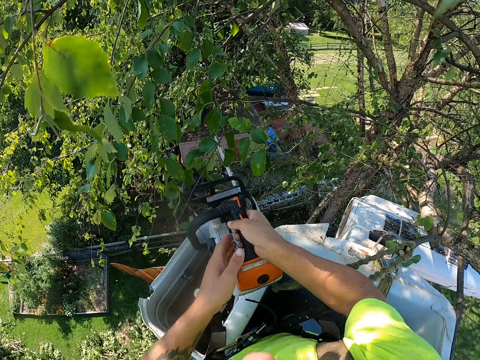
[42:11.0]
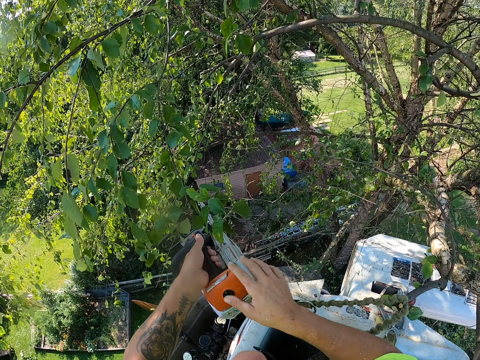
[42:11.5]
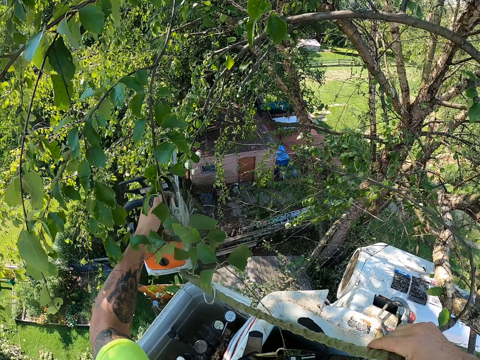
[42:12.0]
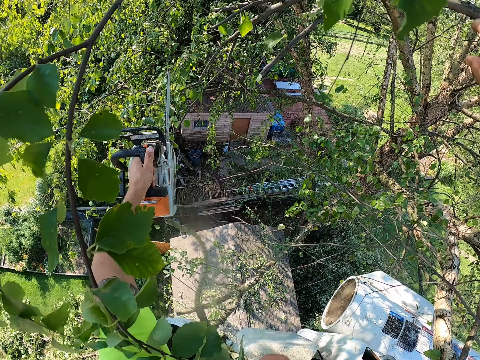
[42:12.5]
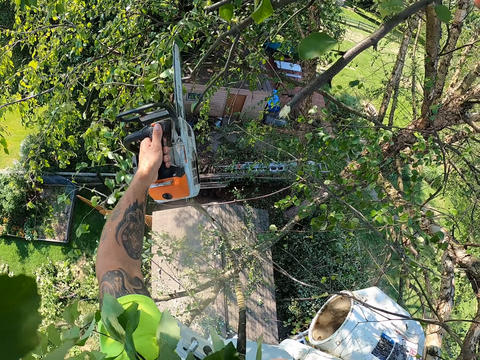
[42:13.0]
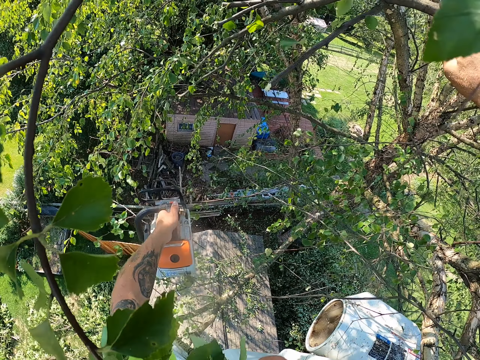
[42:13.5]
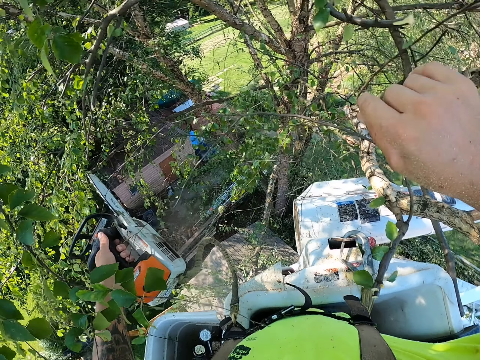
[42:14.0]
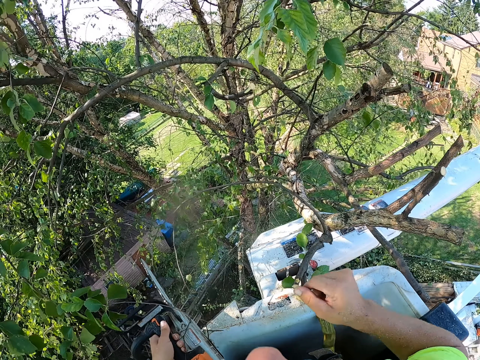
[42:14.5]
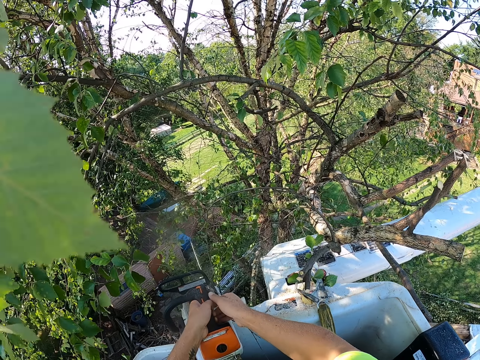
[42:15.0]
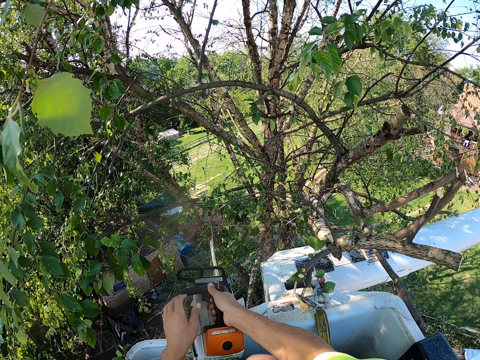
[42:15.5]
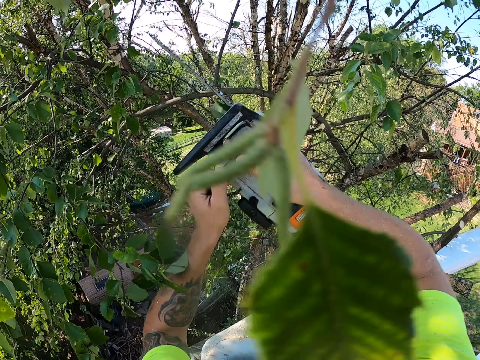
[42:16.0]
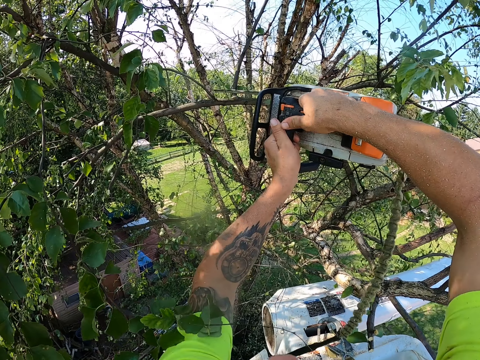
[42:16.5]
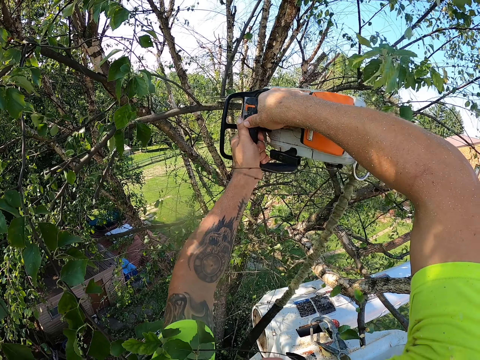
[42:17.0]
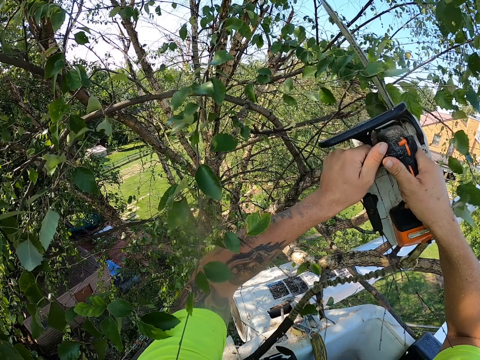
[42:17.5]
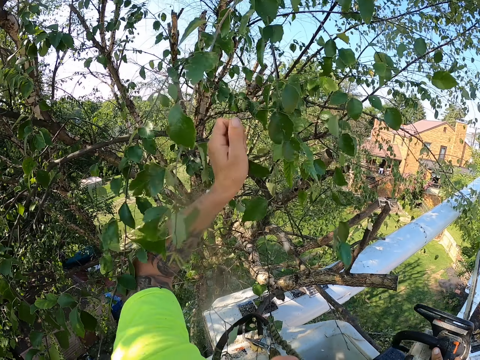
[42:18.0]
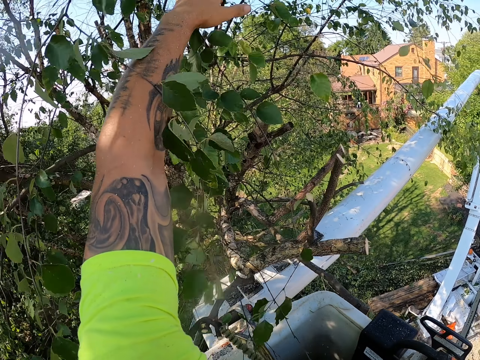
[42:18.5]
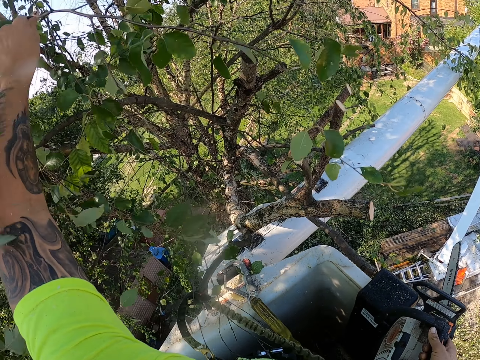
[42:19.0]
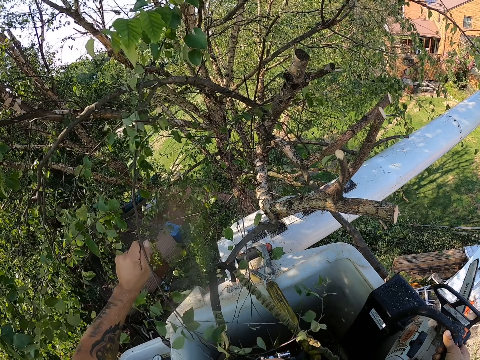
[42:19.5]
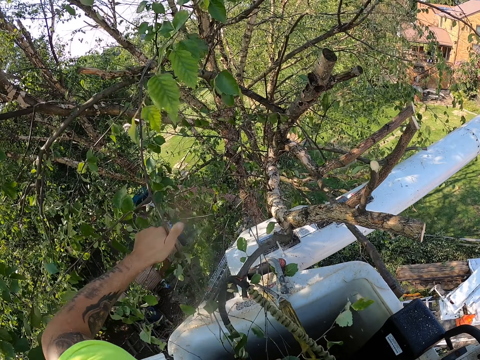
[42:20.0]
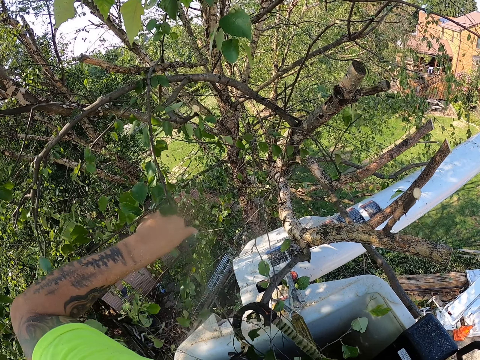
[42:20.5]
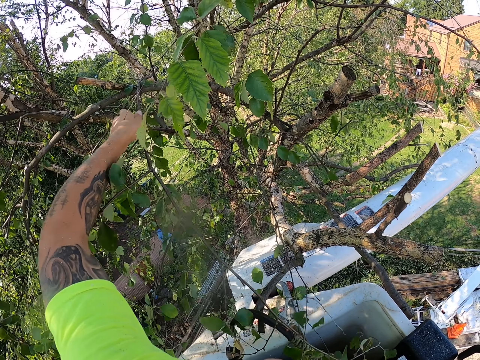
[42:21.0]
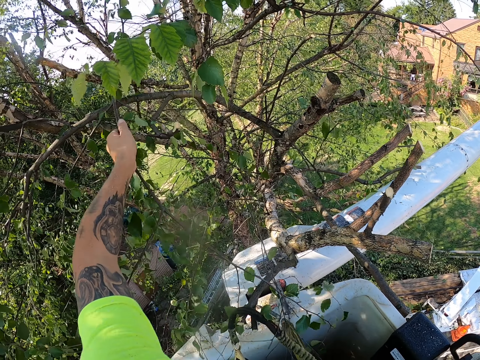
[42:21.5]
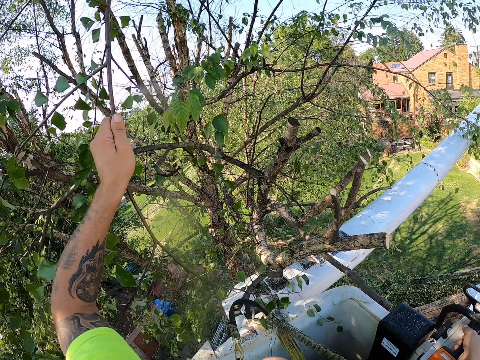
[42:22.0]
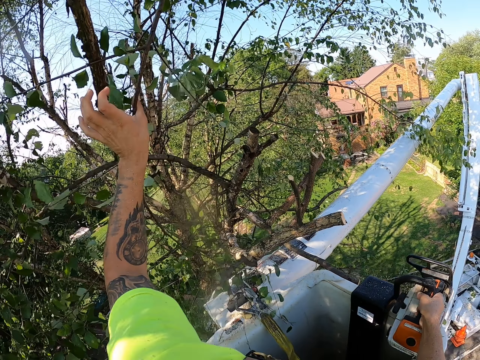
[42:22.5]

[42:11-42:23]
The camera wearer transfers the chainsaw or power saw from his right hand to his left hand. He pulls a cord on the chainsaw with his right hand. He moves the power saw. He cuts a tree branch on the tree with the chainsaw in his left hand. He looks at the tree. He holds the chainsaw with both hands. He cuts a tree branch with the chainsaw in both hands. He pulls the tree branch on the tree with his left hand. He holds the branches.

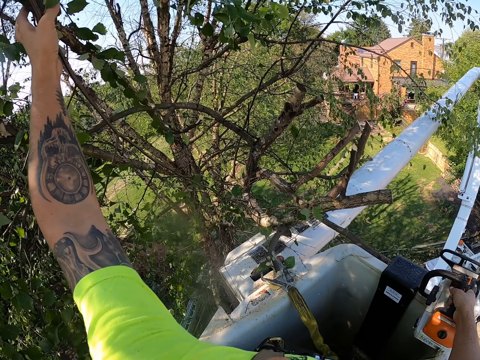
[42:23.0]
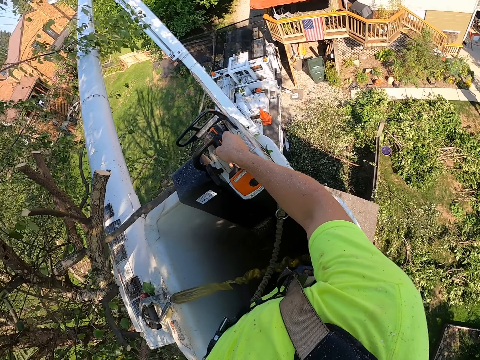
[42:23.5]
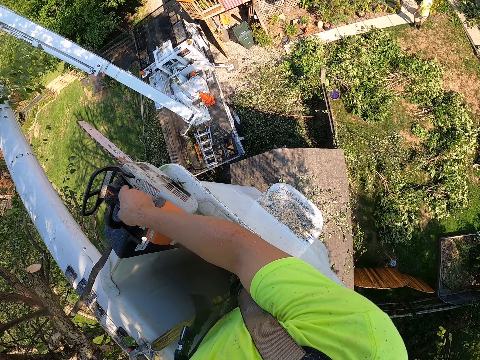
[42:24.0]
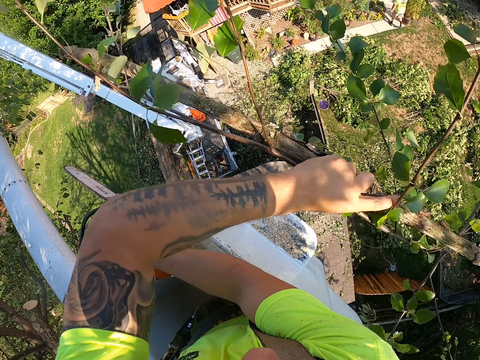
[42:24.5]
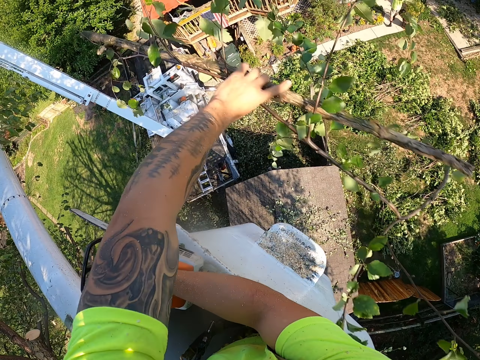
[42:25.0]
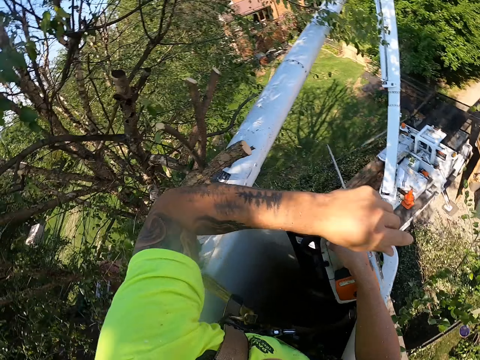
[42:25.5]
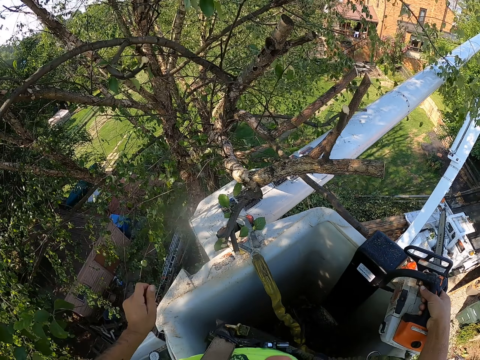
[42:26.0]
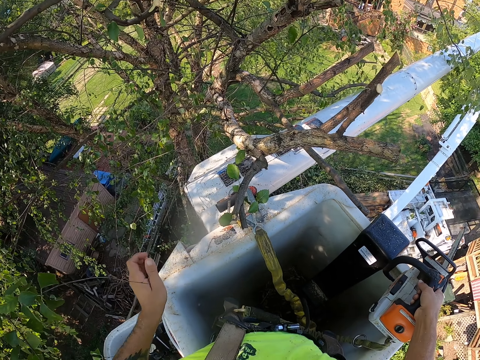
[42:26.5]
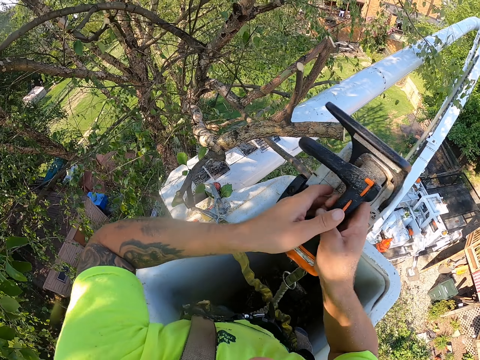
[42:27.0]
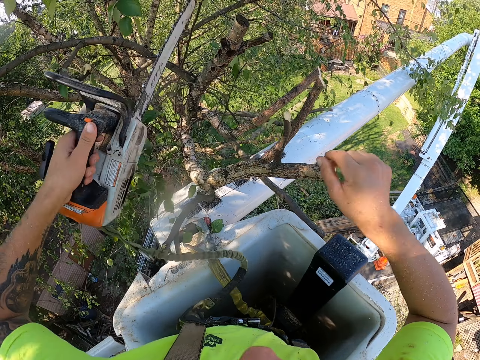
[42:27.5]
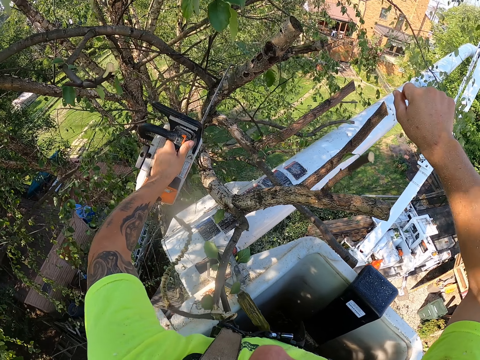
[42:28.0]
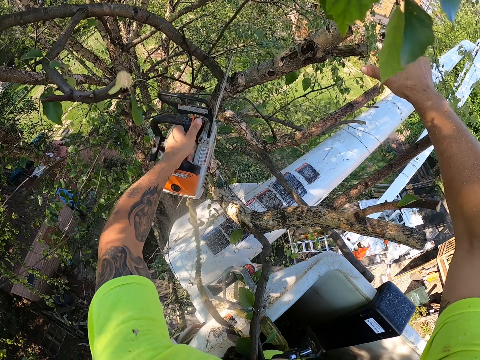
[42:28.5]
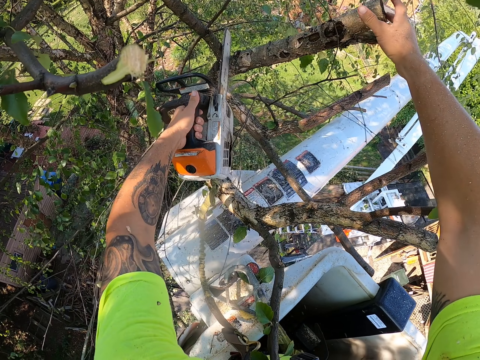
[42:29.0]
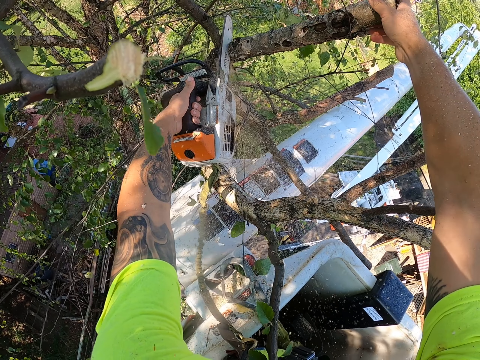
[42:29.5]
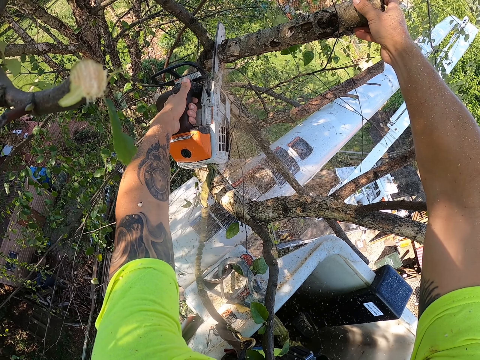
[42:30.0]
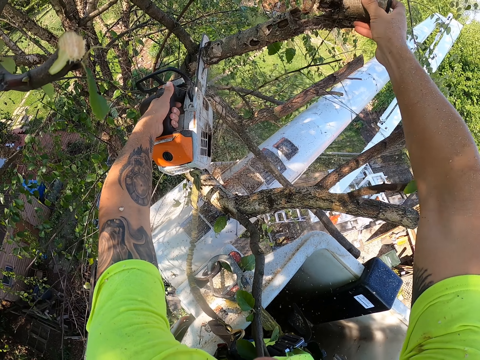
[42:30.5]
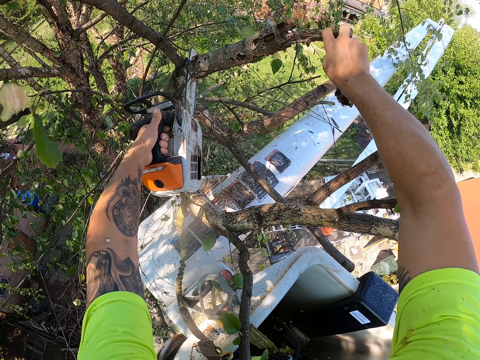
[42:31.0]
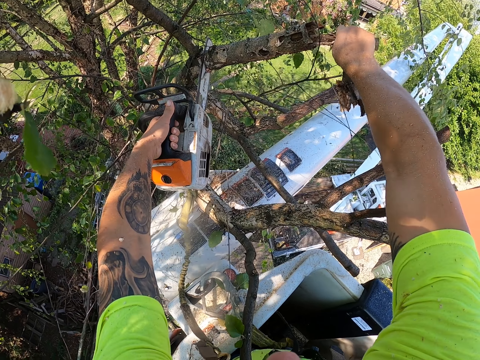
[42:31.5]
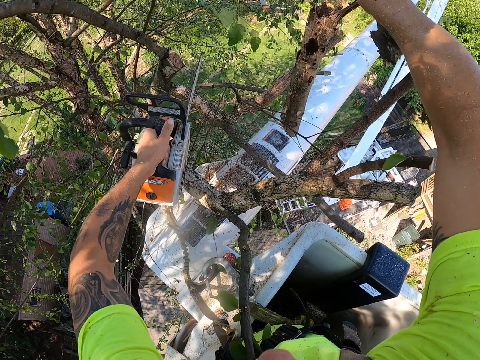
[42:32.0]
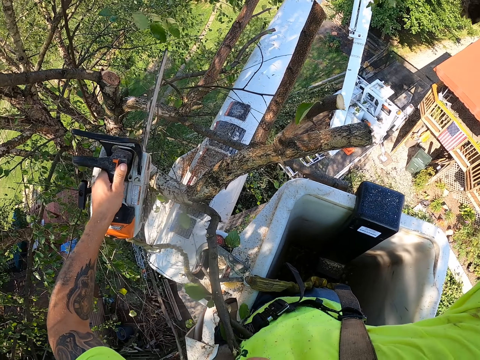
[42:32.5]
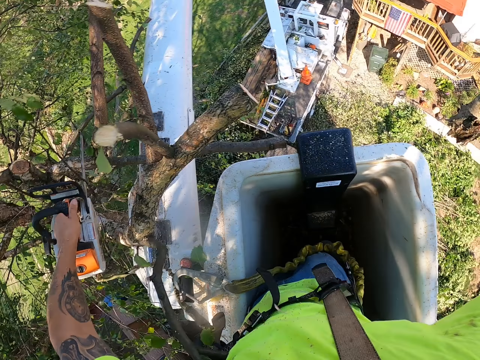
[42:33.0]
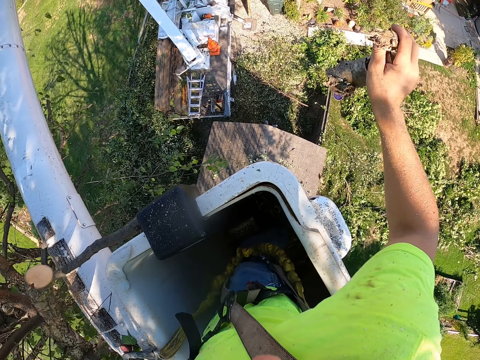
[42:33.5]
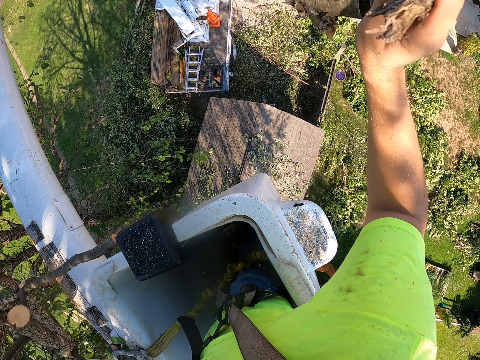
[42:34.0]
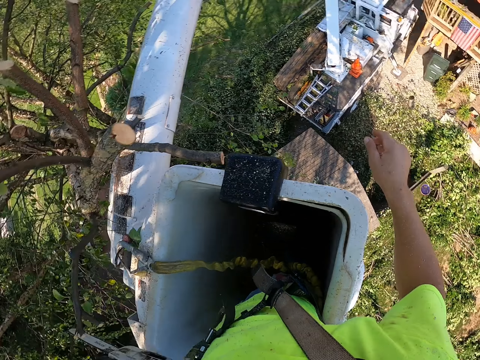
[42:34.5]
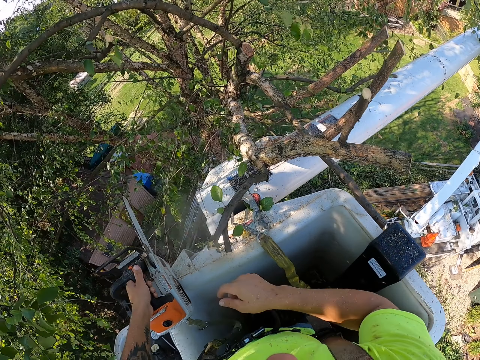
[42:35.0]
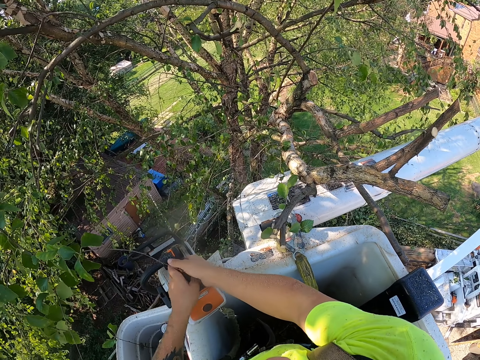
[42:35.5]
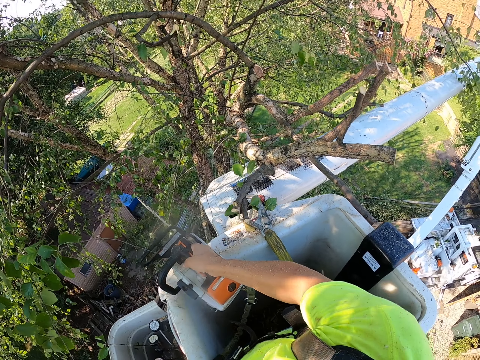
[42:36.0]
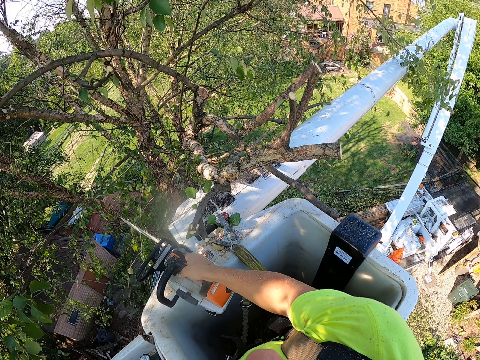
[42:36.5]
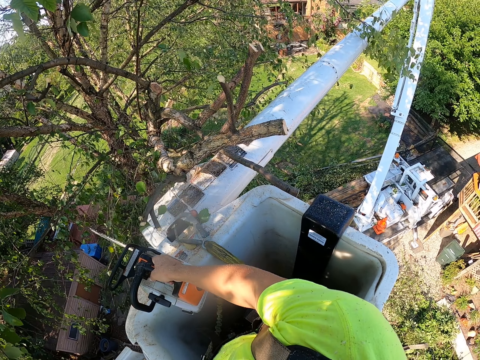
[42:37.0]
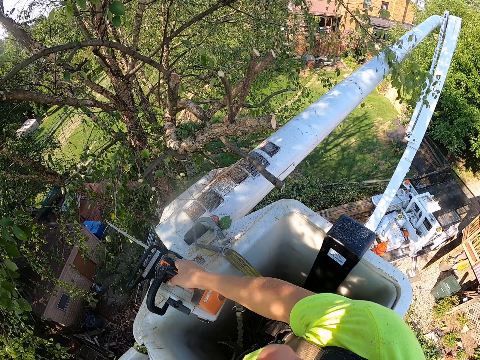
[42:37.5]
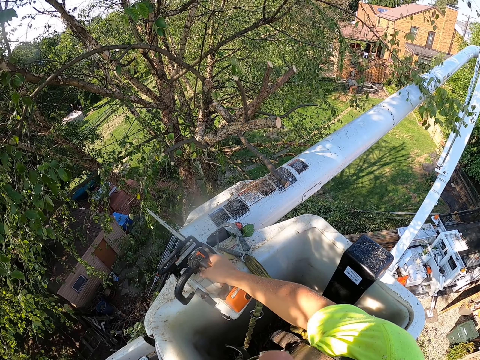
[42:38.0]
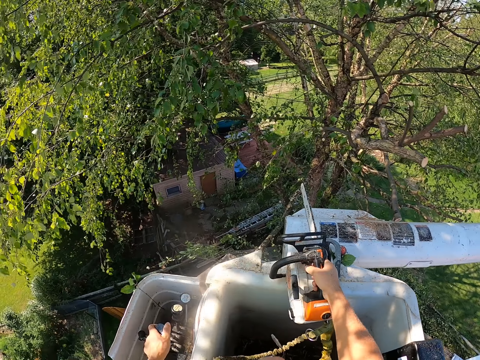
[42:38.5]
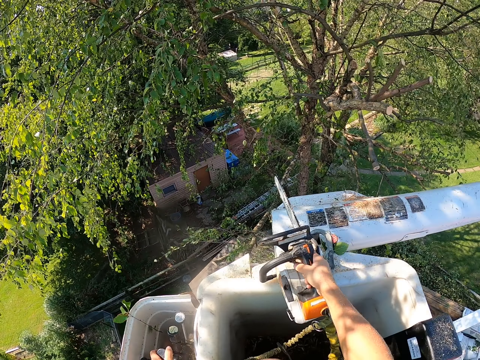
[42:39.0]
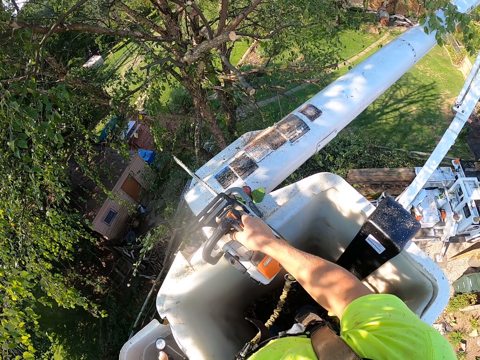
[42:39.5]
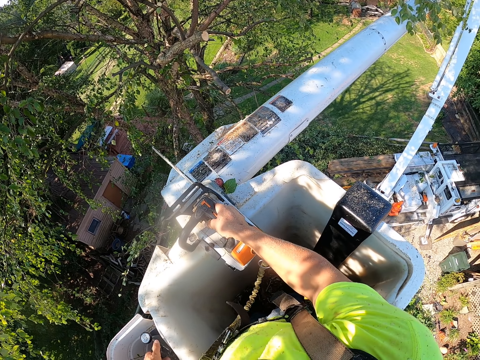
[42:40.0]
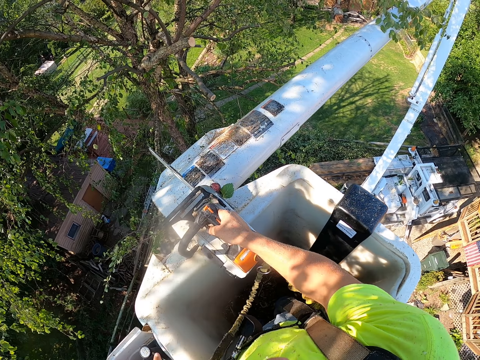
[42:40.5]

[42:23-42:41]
The camera wearer holds a tree branch on the tree with his left hand. He throws the tree branches in his left hand to the ground. He looks at the tree. He transfers the chainsaw or power saw from his right hand to his left hand. He holds a tree branch on the tree with his right hand. He cuts the tree branch with the chainsaw in his left hand. He throws the tree branches in his right hand to the ground. He holds the power saw with the right hand. He transfers the chainsaw from his left hand to his right hand. He adjusts the crane. He operates the tree bucket truck with his left hand.
